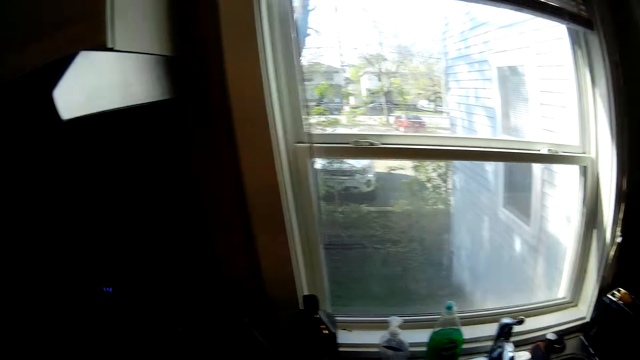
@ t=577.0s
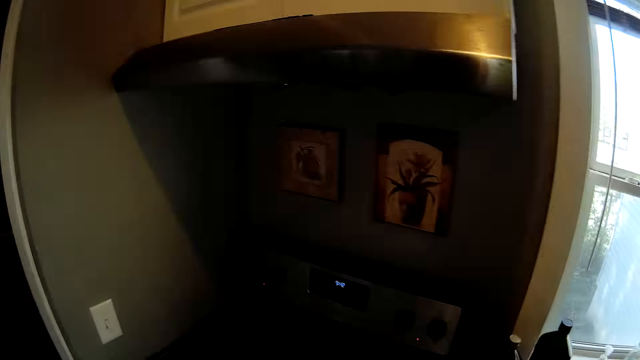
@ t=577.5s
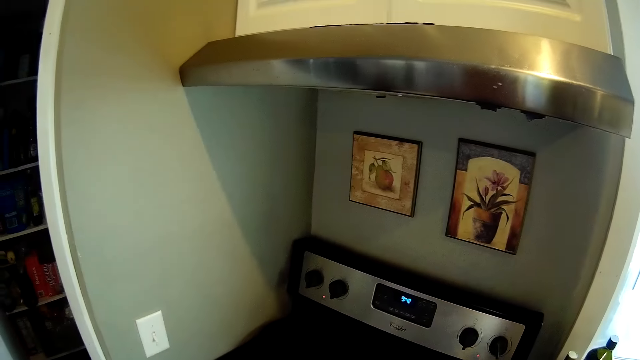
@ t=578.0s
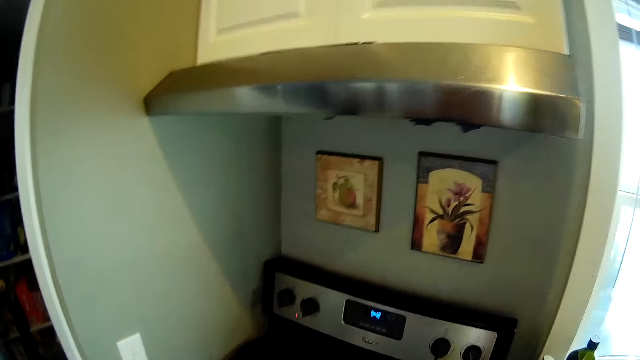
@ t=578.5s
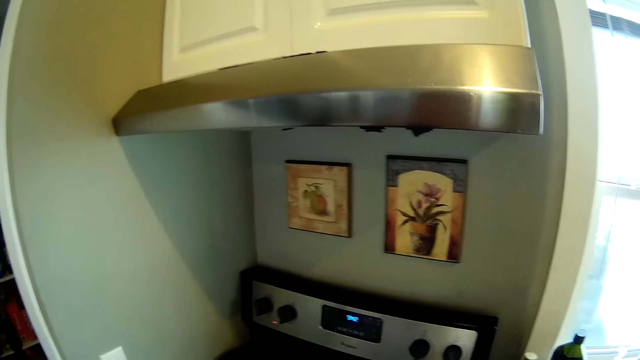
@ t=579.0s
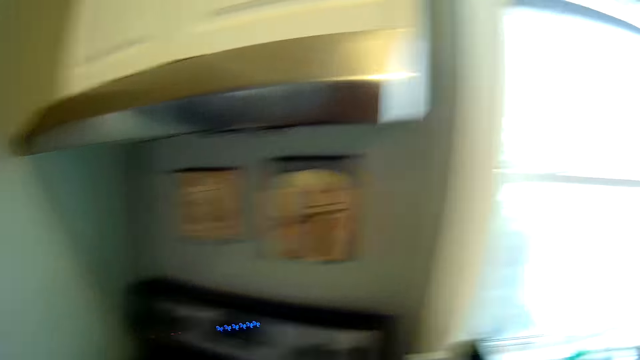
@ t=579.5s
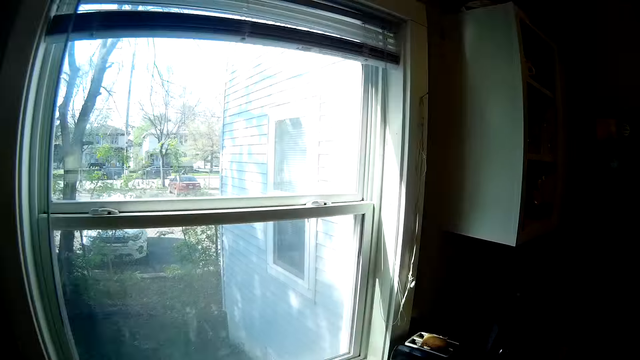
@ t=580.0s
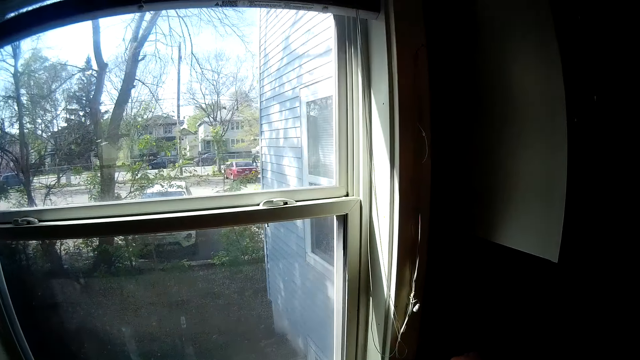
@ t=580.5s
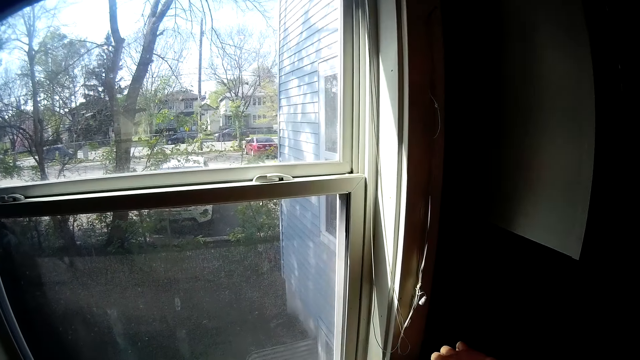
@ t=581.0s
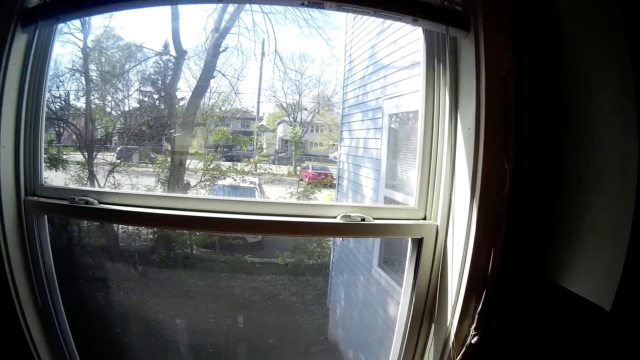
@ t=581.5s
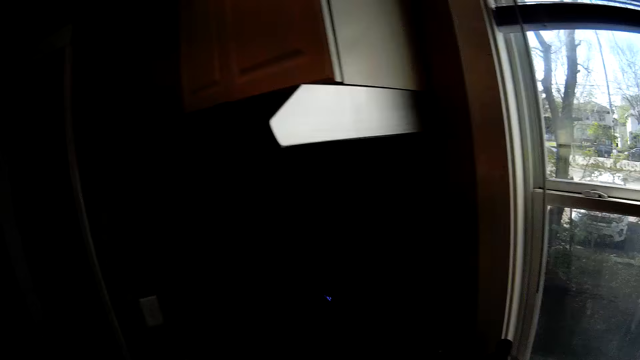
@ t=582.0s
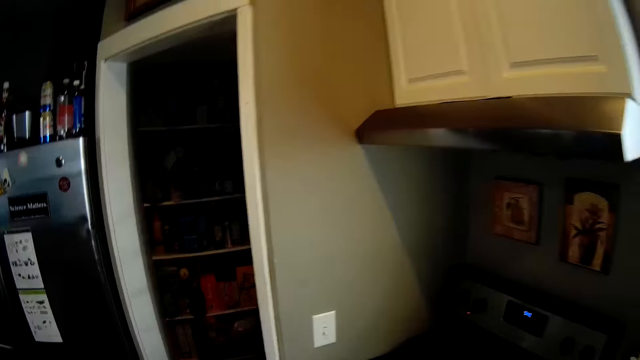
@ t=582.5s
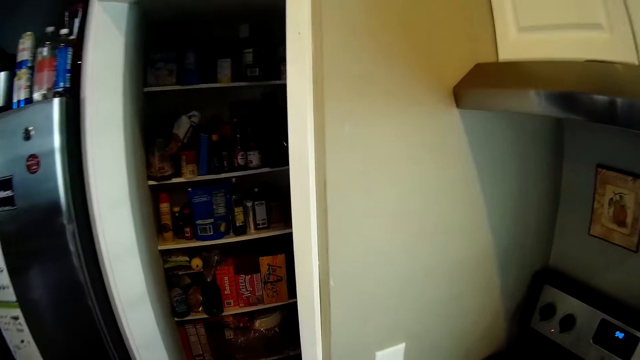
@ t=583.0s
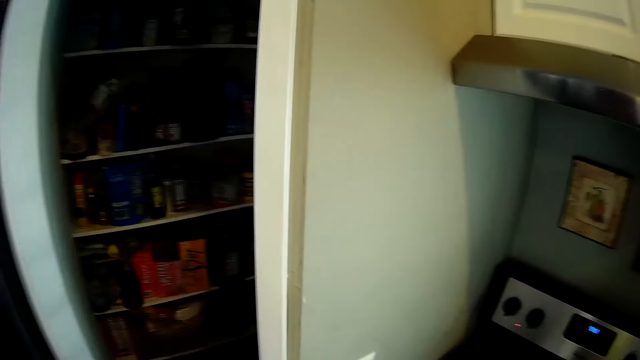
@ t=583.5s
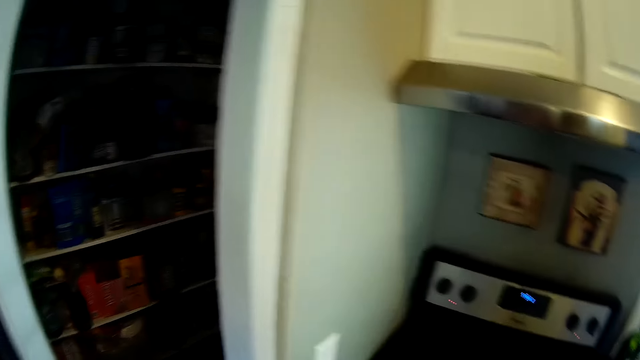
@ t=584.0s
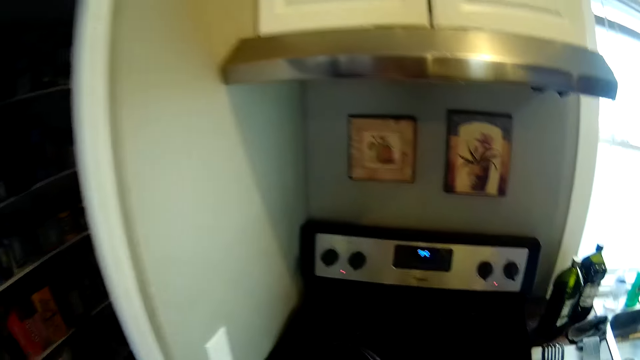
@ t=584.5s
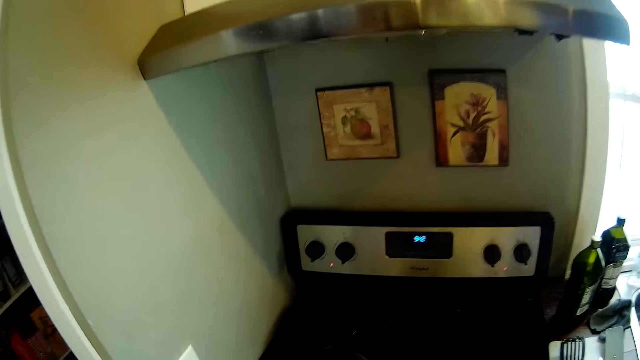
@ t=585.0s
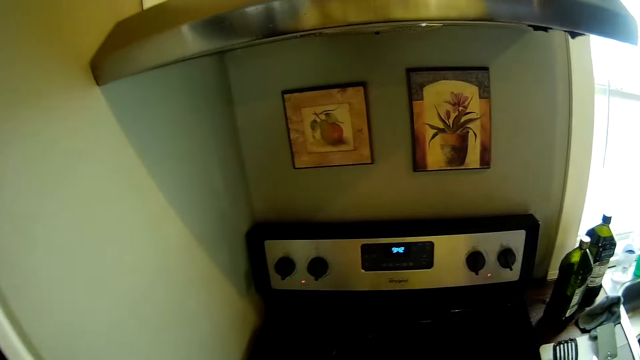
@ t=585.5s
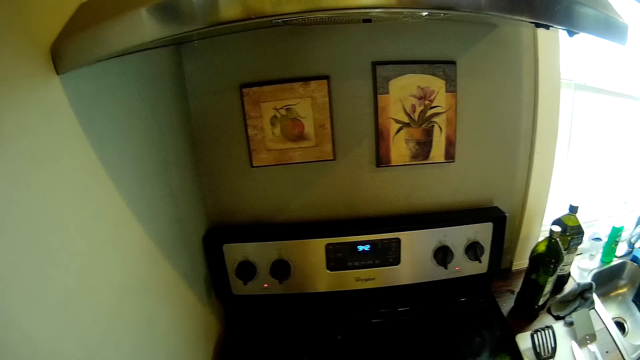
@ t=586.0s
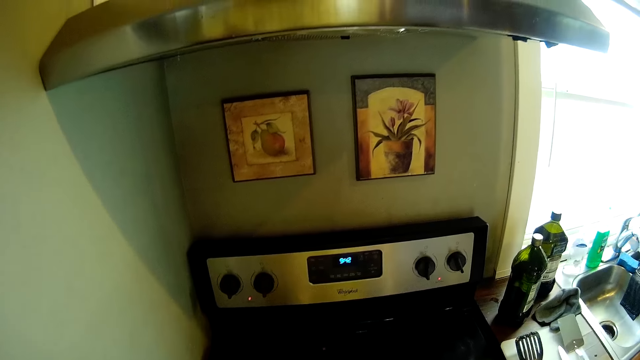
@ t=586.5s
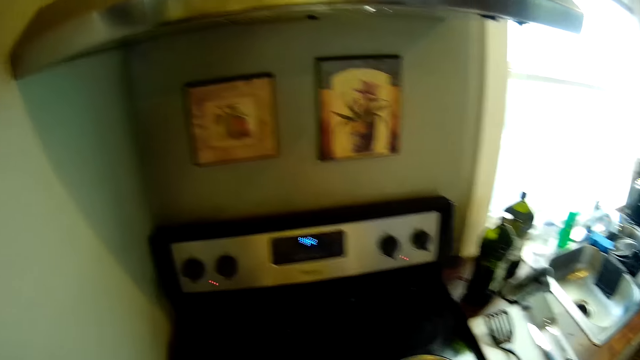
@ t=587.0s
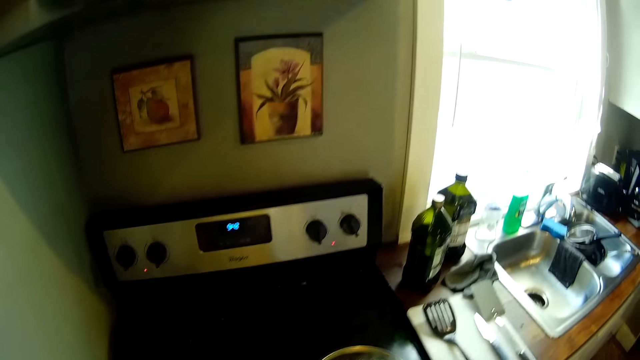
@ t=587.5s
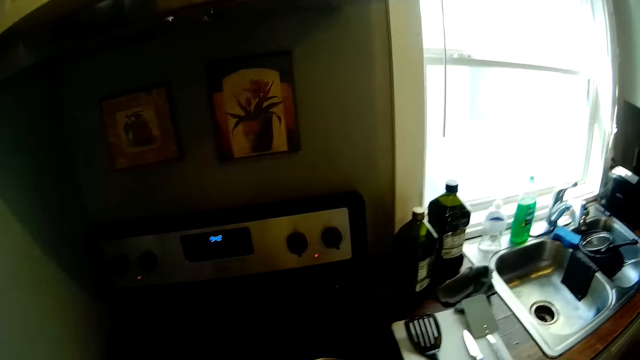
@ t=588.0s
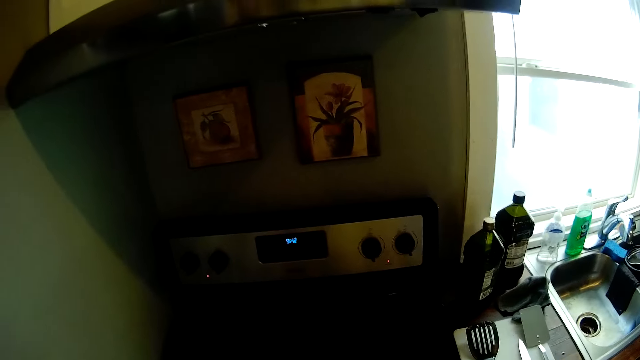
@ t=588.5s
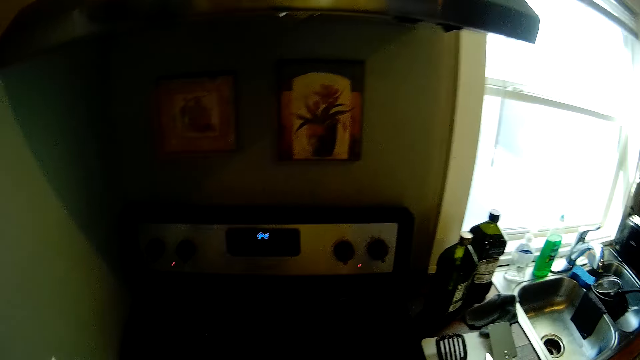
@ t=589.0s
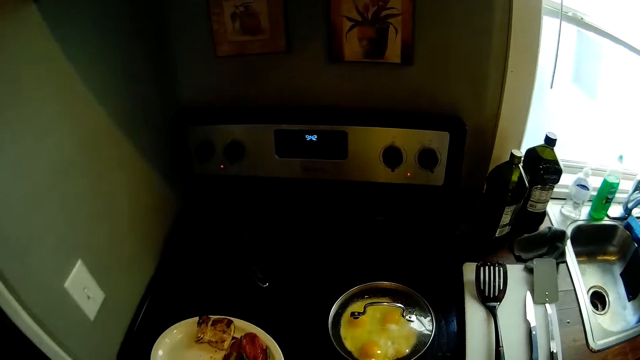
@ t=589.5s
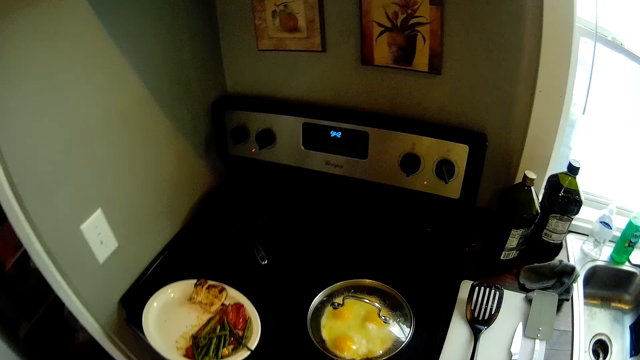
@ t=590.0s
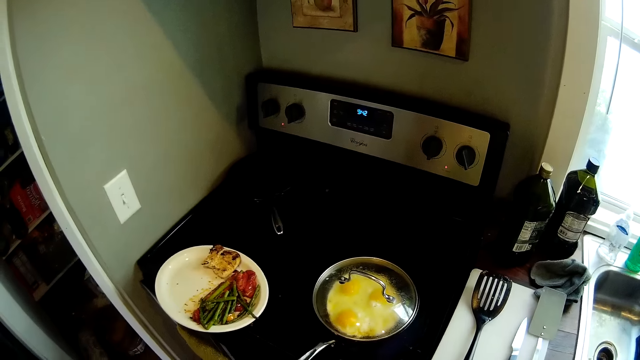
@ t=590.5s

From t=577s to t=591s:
The camera wearer looks around a kitchen. They walk around the kitchen. They look around the kitchen.

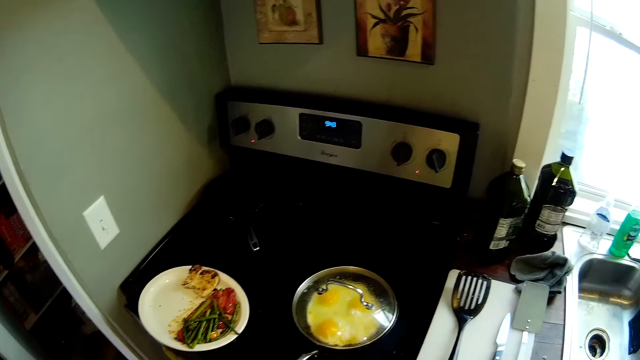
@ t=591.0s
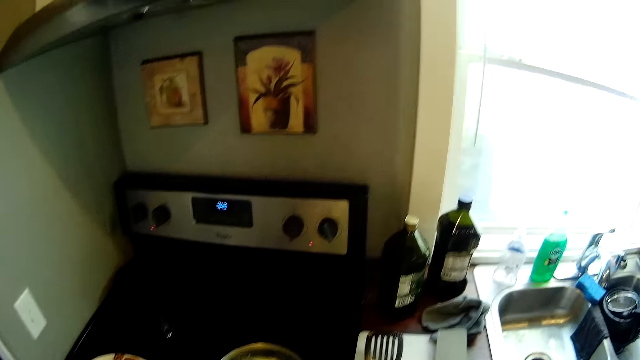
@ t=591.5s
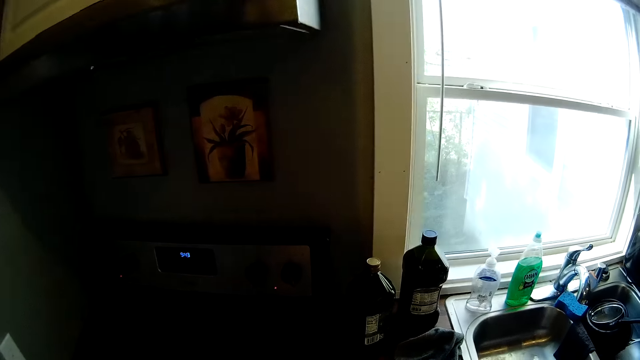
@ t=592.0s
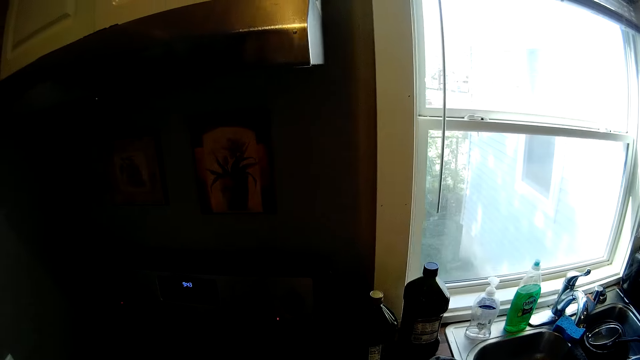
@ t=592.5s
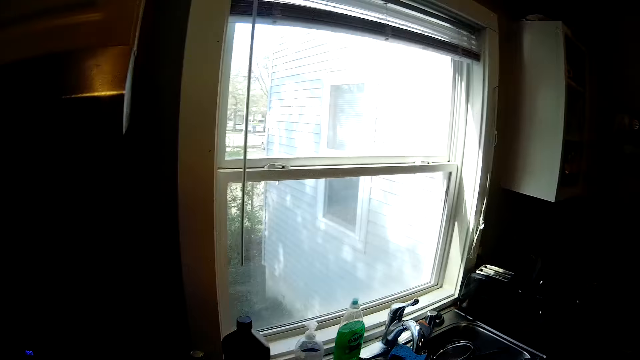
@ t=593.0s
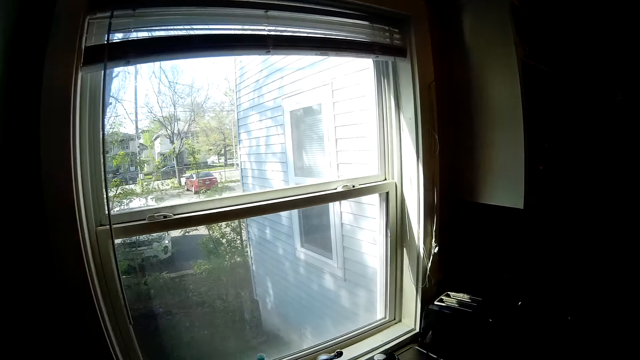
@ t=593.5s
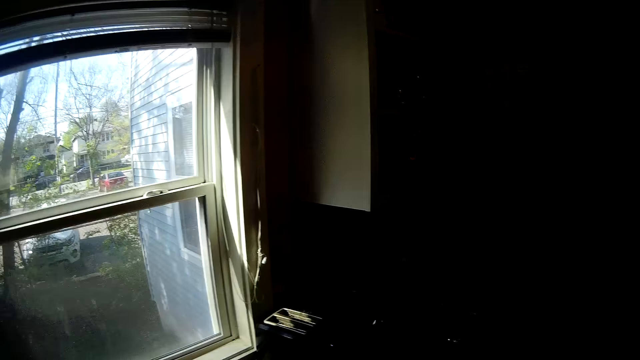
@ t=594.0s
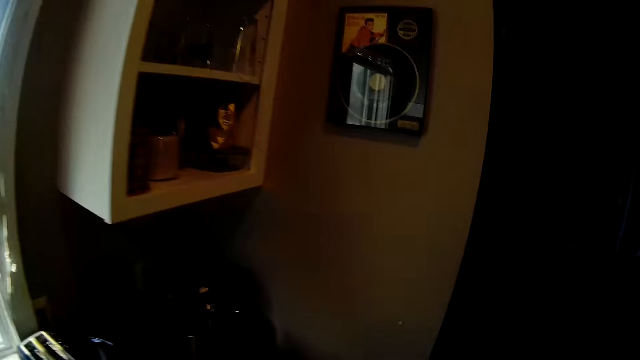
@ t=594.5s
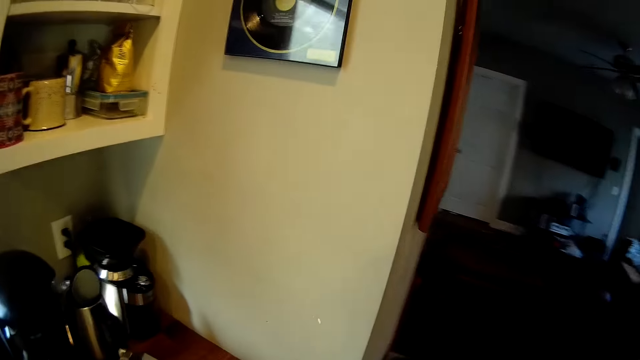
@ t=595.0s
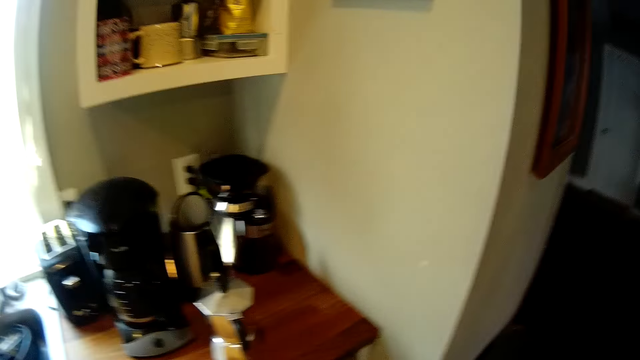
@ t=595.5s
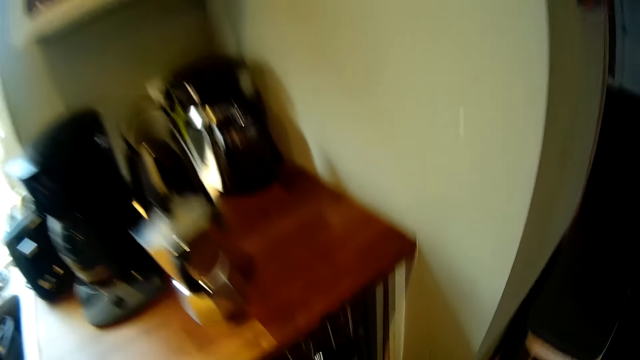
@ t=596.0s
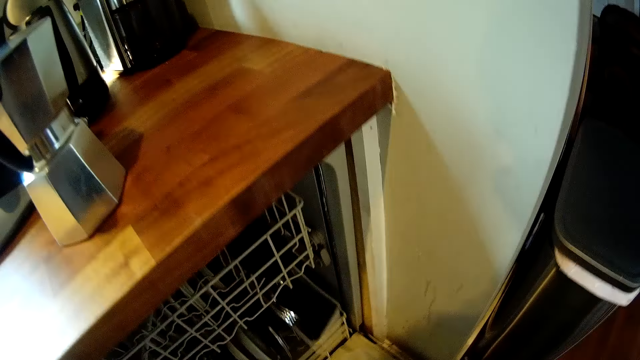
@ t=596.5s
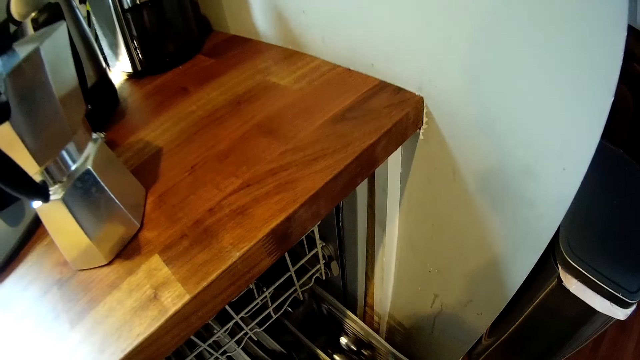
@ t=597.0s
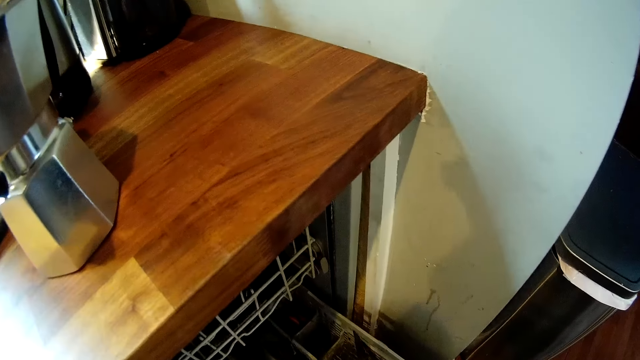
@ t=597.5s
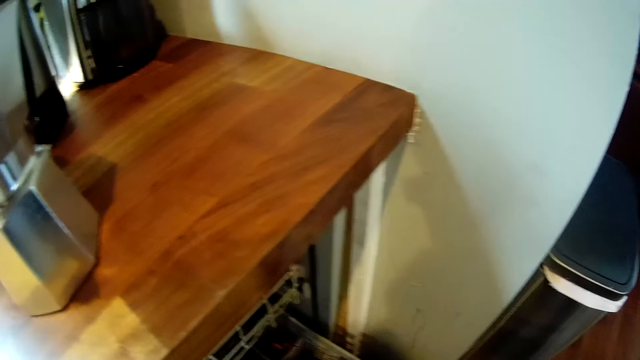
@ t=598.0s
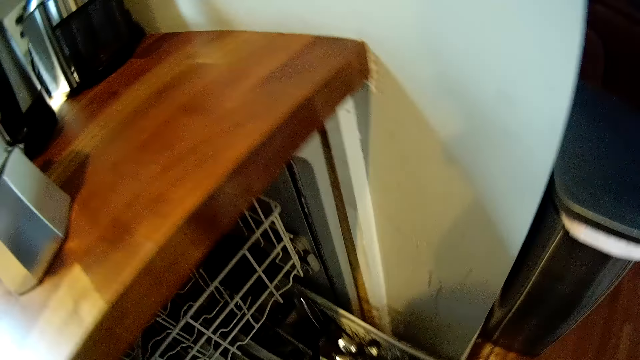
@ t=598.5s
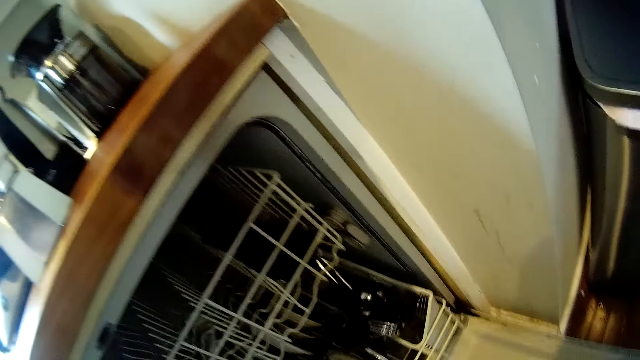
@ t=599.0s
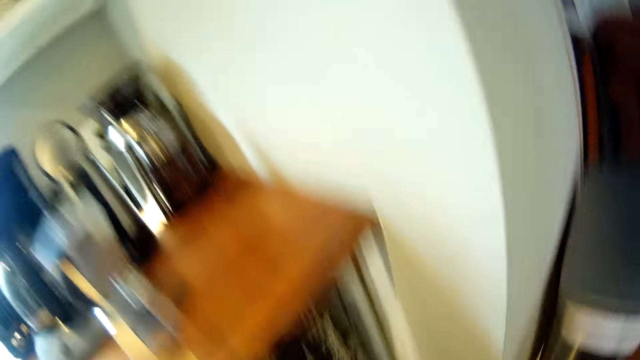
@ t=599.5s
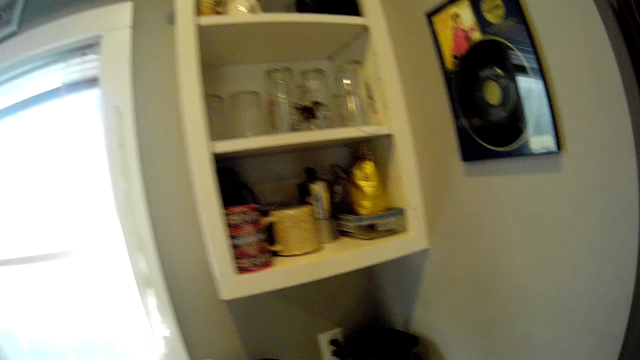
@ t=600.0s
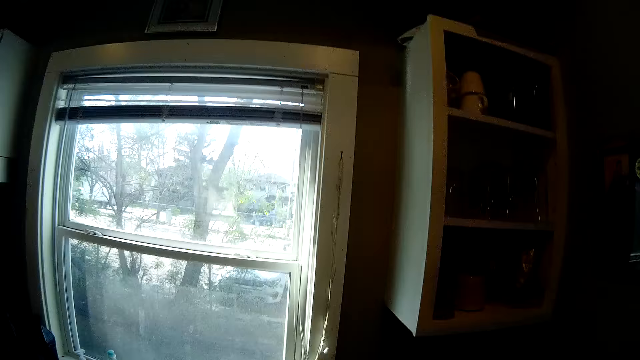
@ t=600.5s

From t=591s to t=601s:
The camera wearer walks around a kitchen. She pulls out a rack or drawer from a dishwasher under a cabinet with her right hand. She closes the drawer on the dishwasher.
